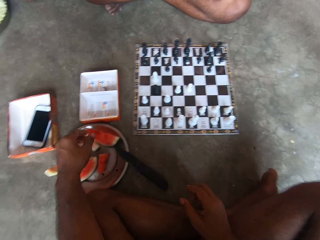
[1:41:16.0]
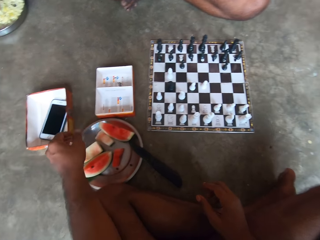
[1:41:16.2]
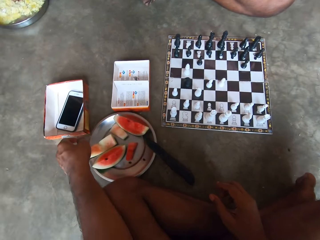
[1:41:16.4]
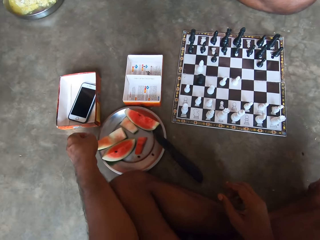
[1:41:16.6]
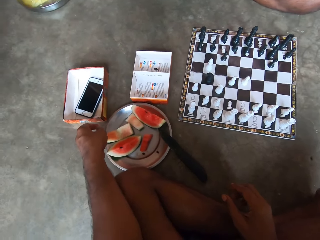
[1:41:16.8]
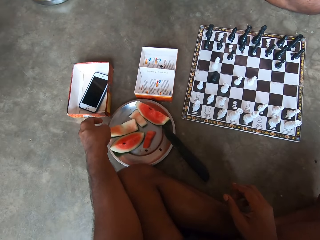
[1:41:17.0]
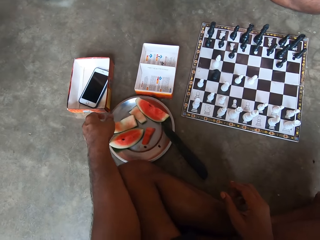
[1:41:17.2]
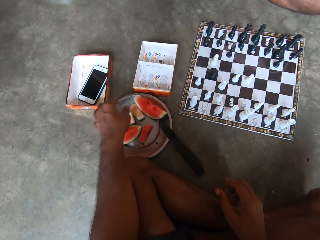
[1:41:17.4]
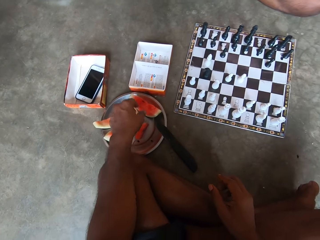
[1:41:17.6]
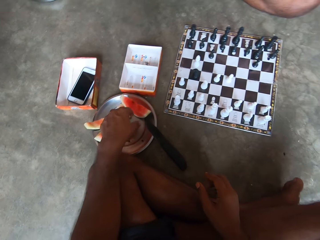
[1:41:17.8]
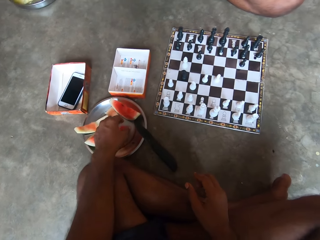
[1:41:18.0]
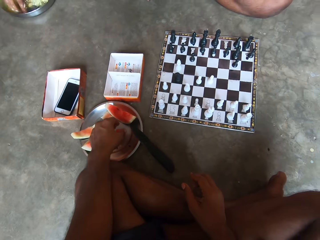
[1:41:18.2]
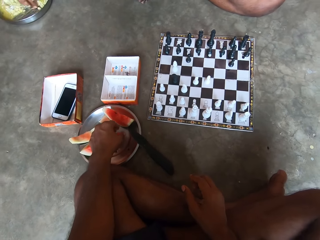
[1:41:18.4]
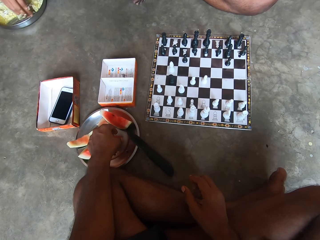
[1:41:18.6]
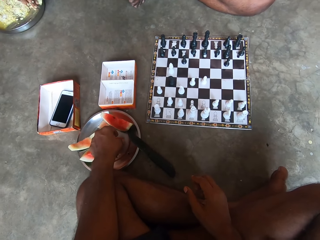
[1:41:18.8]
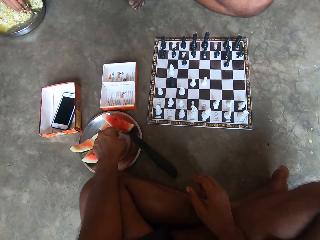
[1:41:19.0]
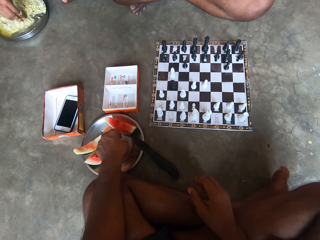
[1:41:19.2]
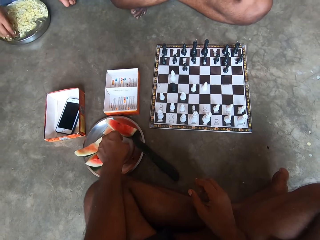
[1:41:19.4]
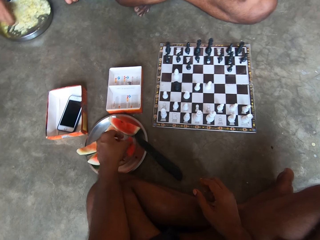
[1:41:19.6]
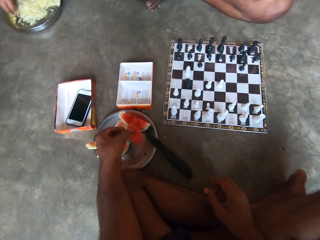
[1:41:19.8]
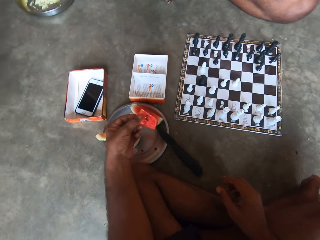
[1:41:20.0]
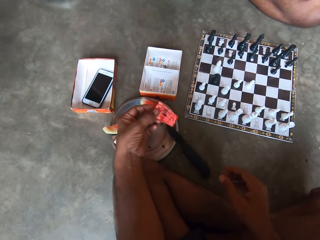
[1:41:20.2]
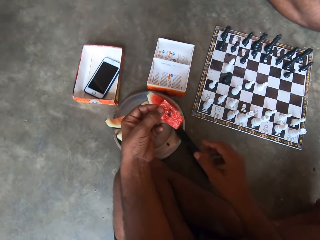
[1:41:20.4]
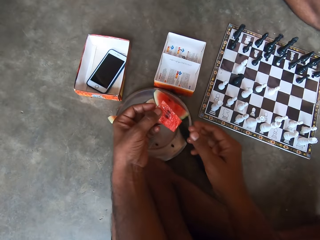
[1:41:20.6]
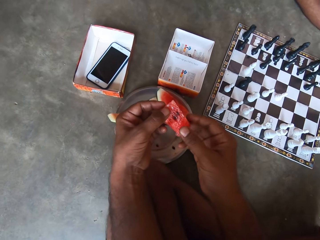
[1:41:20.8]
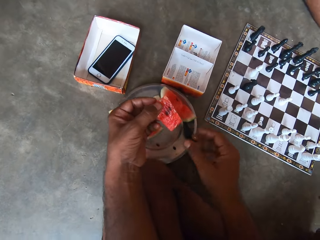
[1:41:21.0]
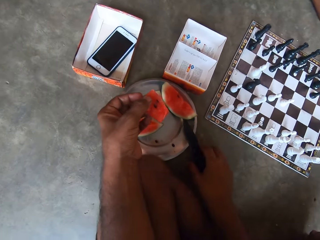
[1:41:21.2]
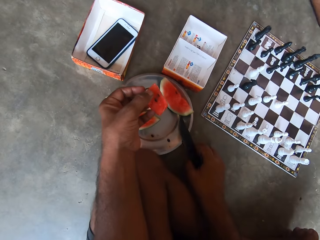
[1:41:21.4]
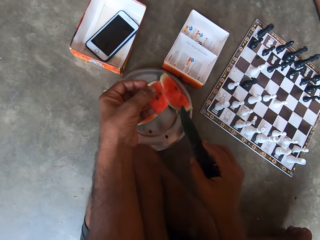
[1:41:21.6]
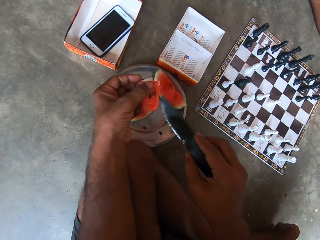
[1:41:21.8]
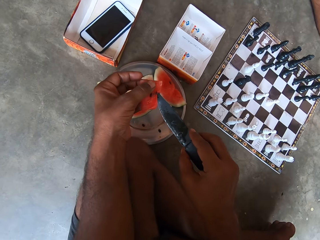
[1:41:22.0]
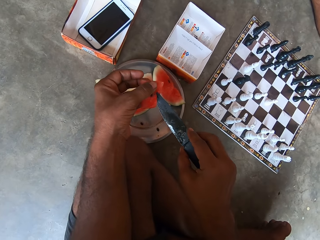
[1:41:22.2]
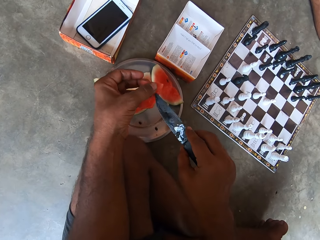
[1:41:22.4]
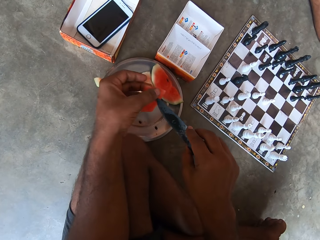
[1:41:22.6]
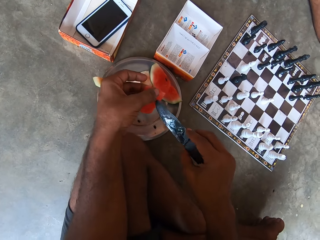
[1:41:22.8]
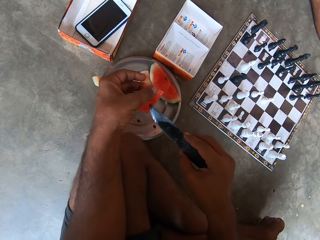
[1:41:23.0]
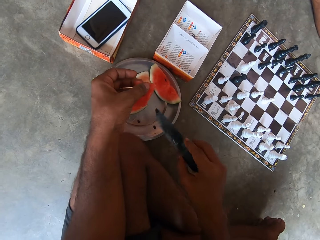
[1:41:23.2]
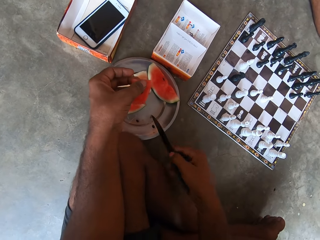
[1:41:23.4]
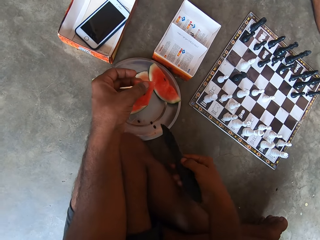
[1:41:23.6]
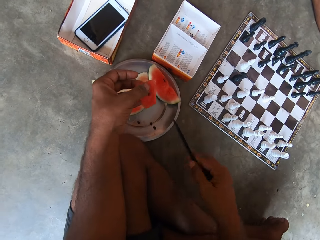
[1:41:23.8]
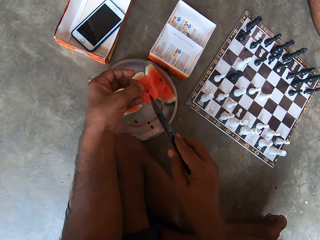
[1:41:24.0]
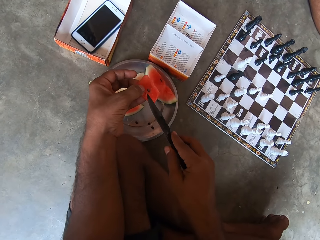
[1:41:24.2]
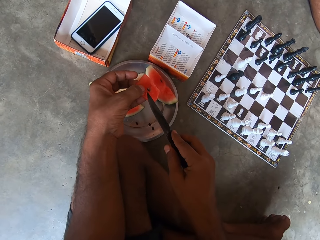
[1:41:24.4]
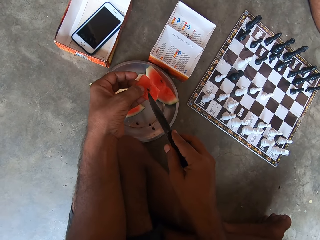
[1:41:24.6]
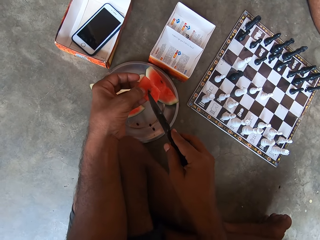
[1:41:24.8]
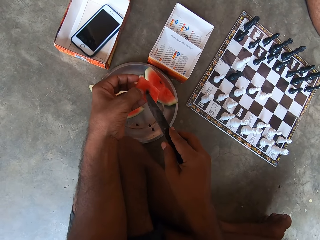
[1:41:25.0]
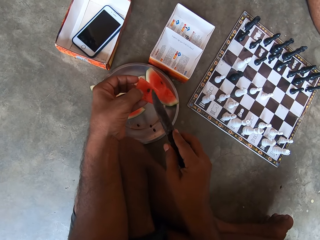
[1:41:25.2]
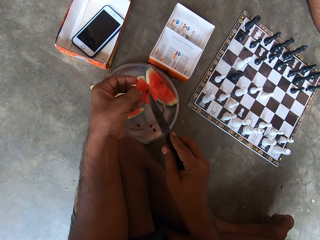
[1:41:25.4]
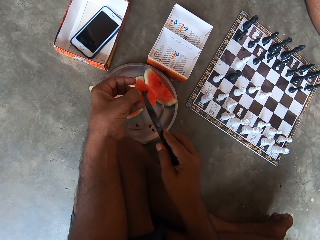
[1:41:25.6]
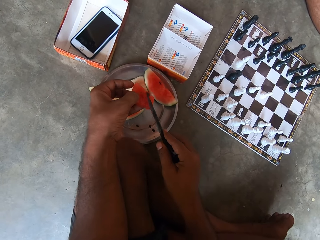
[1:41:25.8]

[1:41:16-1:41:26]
The camera wearer moves another watermelon along the surface of the tray. He pushes the peel in the plate. He picks another watermelon from the tray. A person eats rice. The camera wearer picks the knife from the tray with his right hand. He removes the seeds in the watermelon with the knife. He puts the seed on the tray. He removes another seed from the watermelon with the knife.

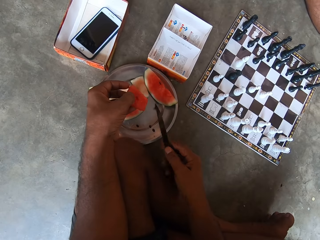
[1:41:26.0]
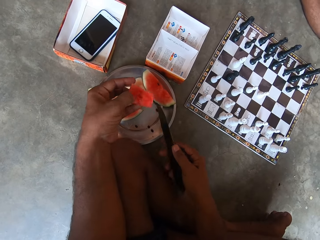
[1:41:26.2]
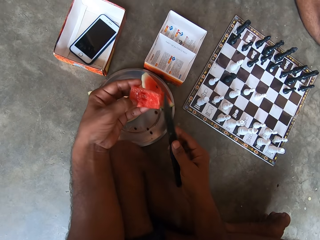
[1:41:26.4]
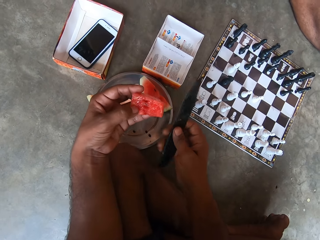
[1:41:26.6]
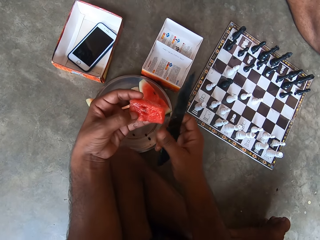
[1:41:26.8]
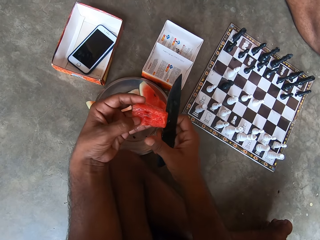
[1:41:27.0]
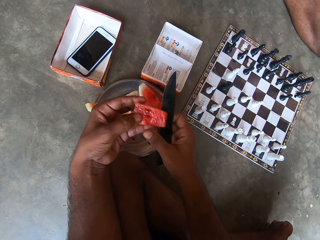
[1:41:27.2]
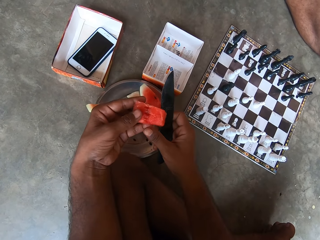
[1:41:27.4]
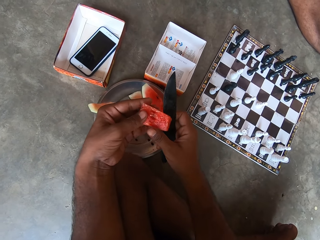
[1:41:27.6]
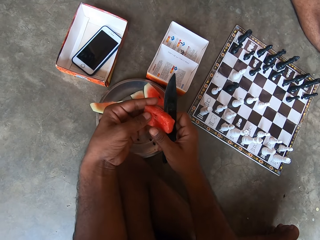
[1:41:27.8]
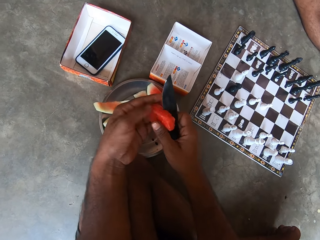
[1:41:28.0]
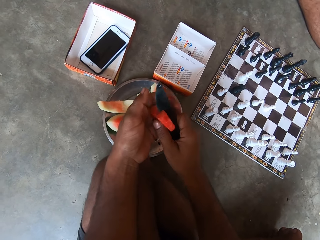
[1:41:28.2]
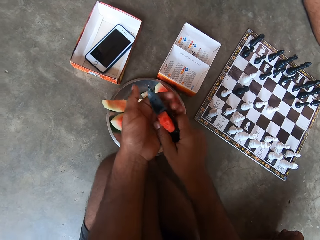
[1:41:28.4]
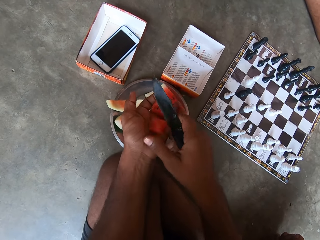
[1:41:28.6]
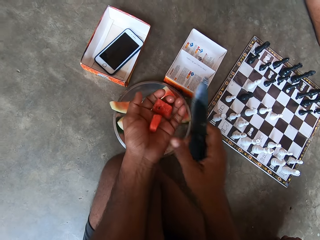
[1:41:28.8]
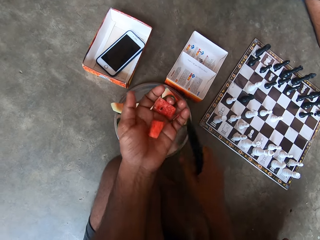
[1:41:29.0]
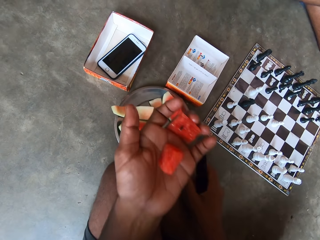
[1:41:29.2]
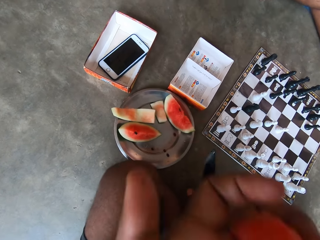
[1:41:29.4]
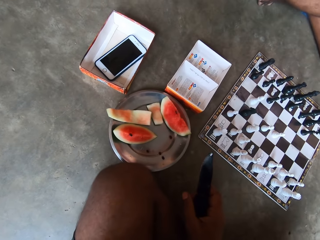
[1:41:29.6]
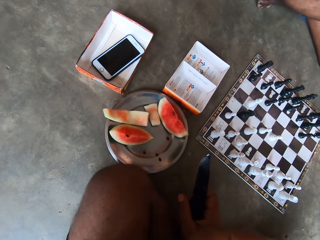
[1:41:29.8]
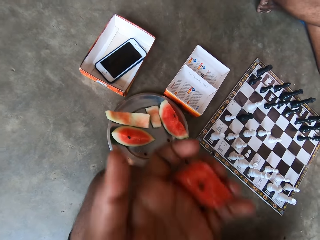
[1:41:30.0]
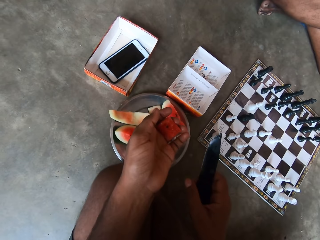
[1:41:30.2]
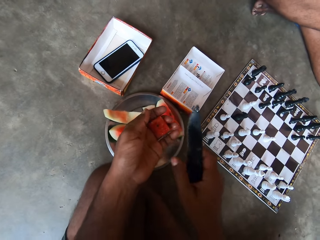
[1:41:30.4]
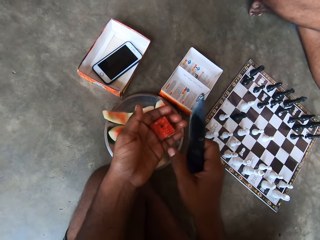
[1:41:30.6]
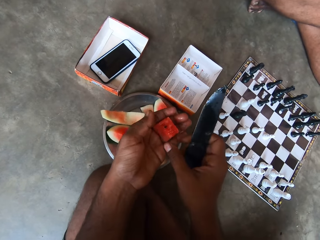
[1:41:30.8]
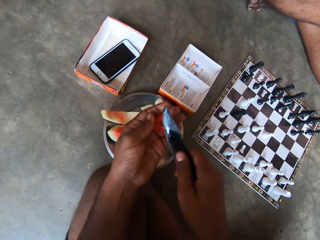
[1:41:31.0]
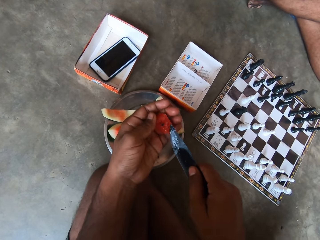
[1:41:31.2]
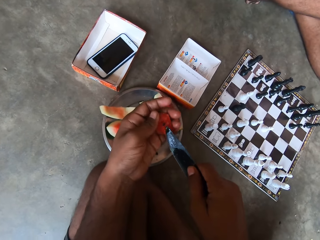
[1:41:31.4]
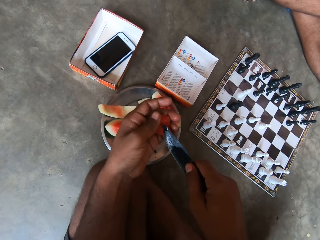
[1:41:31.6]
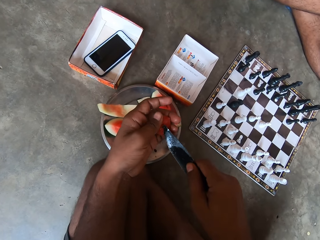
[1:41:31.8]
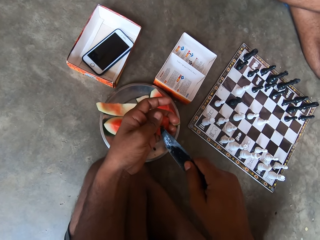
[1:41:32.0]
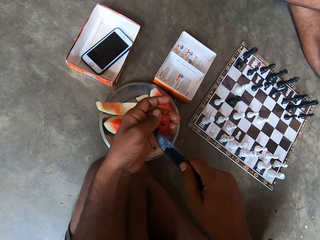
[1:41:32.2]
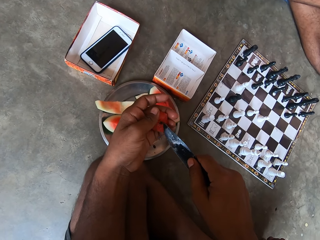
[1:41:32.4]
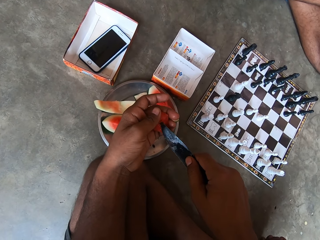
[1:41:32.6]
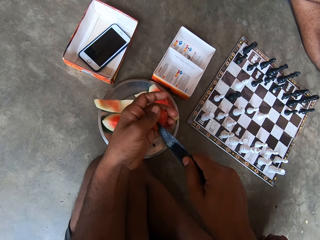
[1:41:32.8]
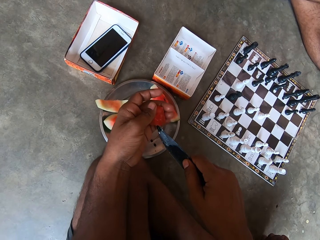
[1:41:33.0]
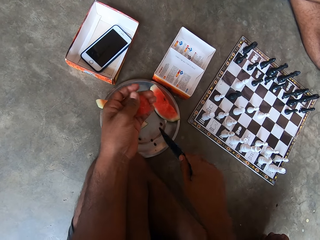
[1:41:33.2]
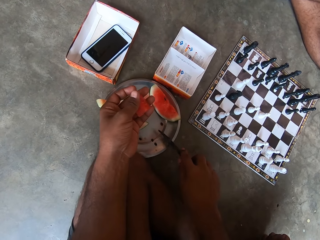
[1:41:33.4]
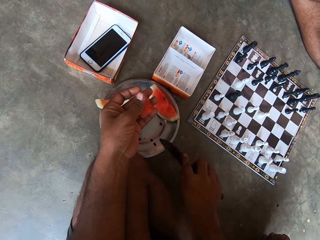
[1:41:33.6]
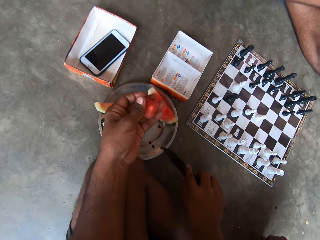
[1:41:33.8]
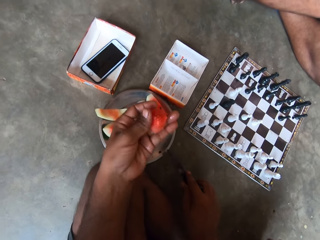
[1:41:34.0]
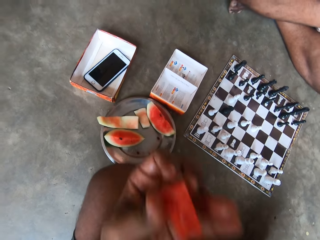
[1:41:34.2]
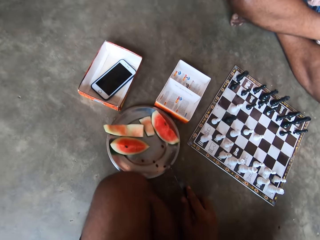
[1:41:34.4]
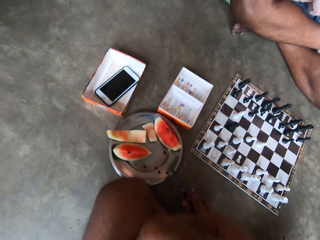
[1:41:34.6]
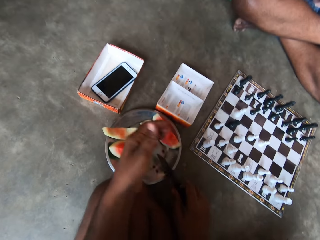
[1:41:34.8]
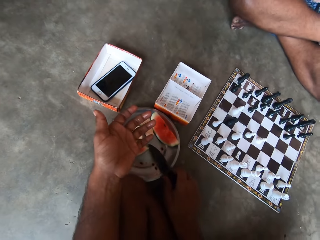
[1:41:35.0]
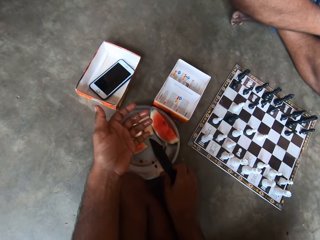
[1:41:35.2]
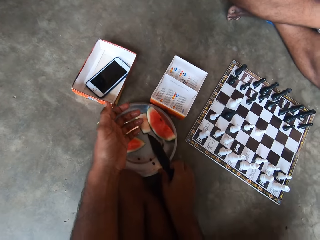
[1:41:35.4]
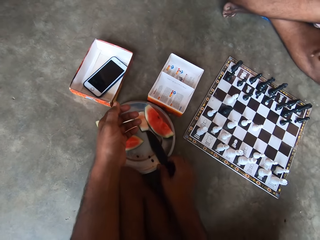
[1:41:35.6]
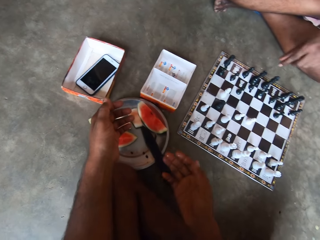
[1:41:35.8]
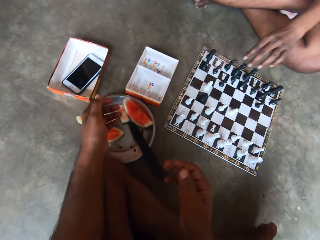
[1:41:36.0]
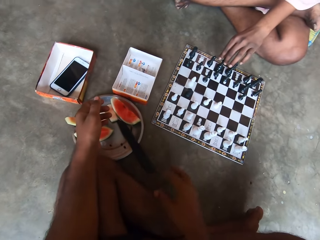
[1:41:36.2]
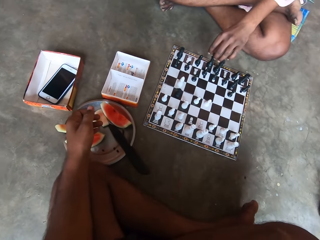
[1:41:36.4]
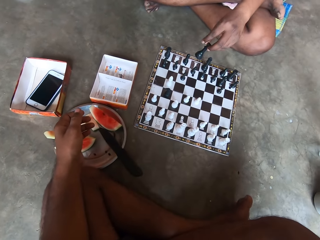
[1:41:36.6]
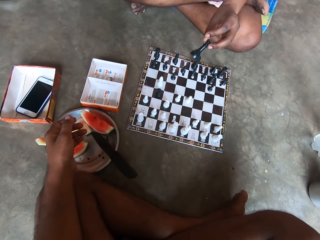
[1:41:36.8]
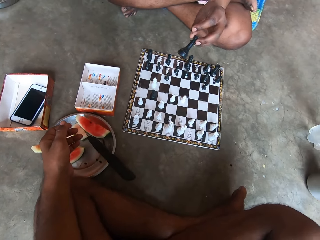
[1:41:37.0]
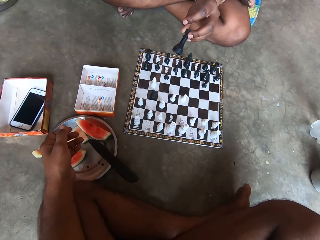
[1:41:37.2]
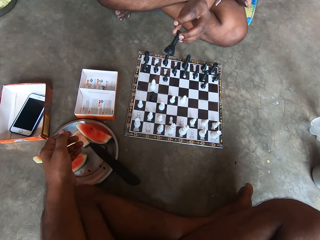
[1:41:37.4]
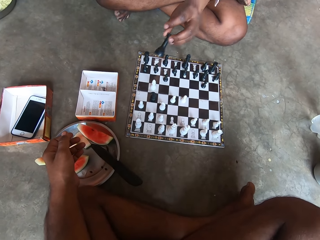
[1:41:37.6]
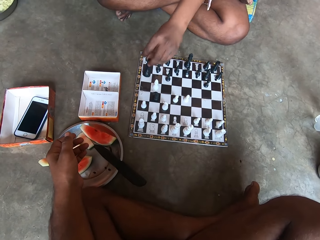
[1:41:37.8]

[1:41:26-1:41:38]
The camera wearer puts the seed on the tray. They cut the watermelon into two. They eat one half of the watermelon. They remove a seed from the other watermelon with the knife. They put the seed on the tray. They eat the watermelon. They drop the knife on the tray. A man moves another piece on the chessboard.
